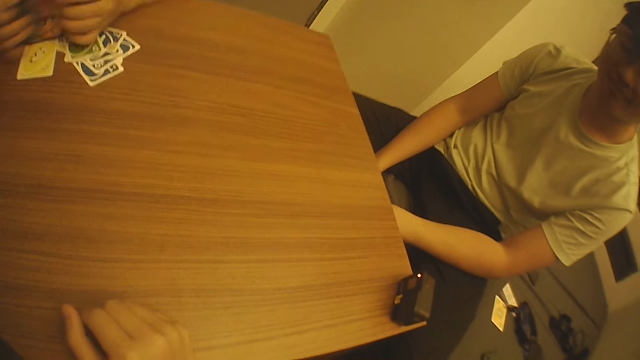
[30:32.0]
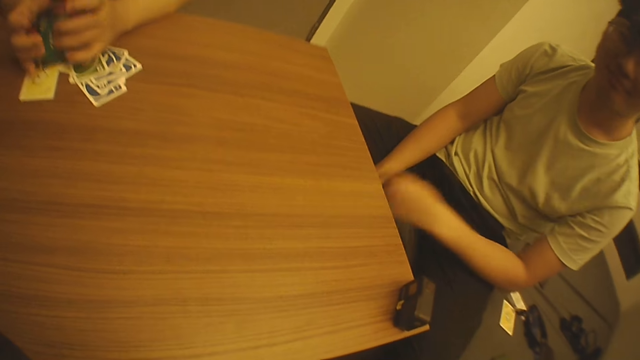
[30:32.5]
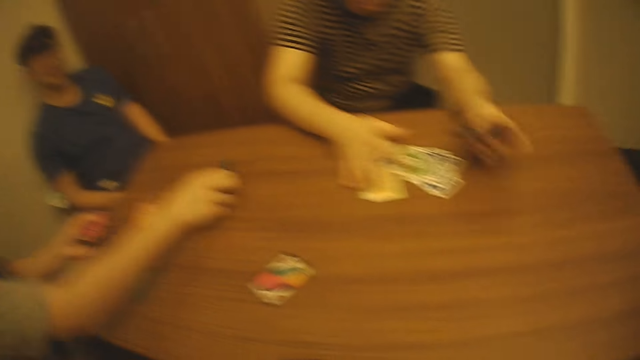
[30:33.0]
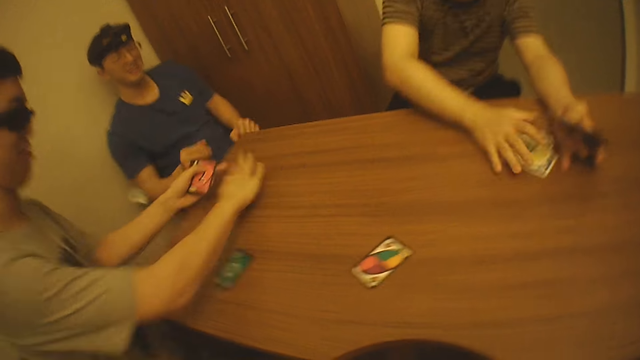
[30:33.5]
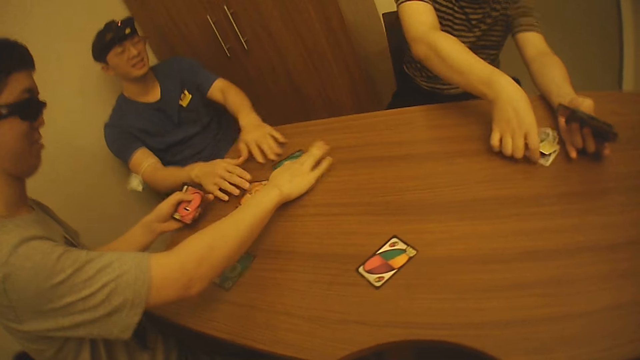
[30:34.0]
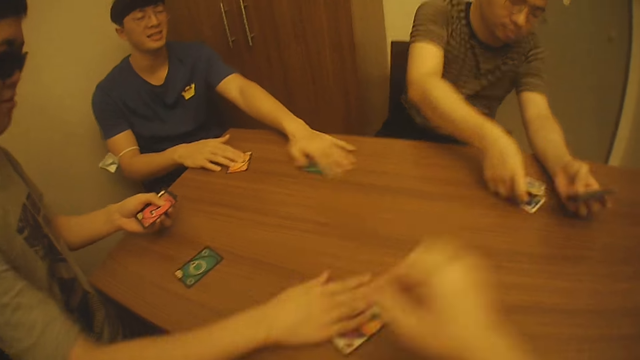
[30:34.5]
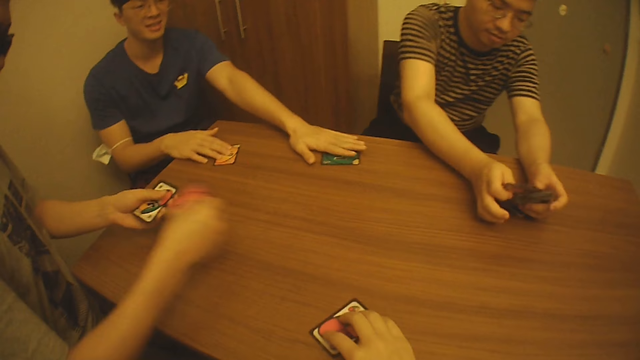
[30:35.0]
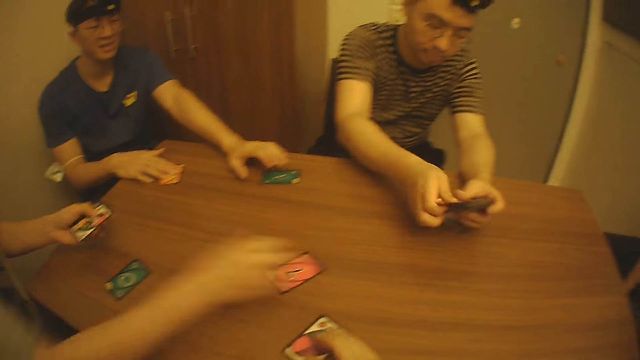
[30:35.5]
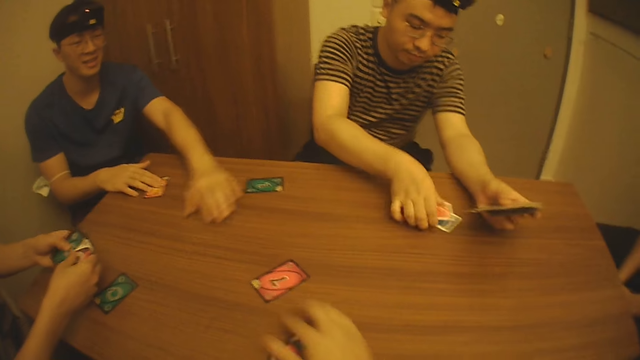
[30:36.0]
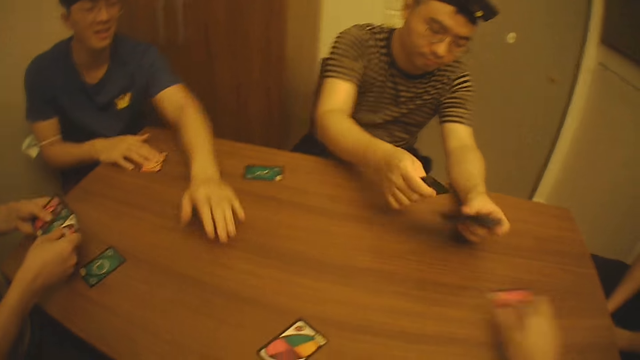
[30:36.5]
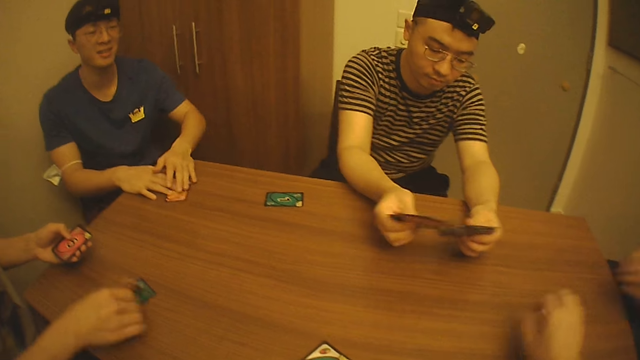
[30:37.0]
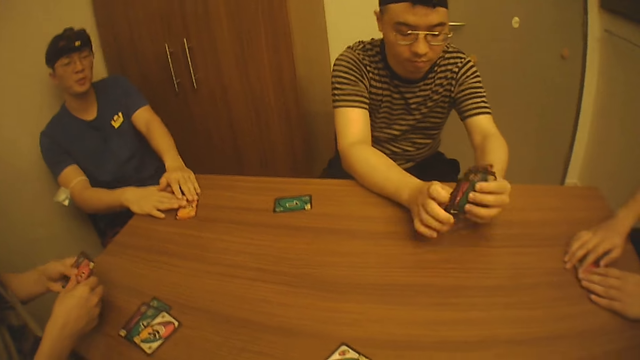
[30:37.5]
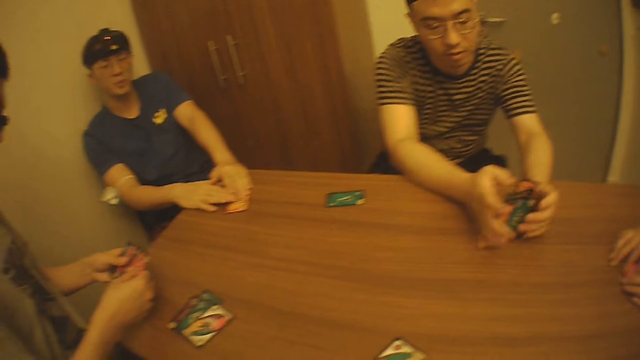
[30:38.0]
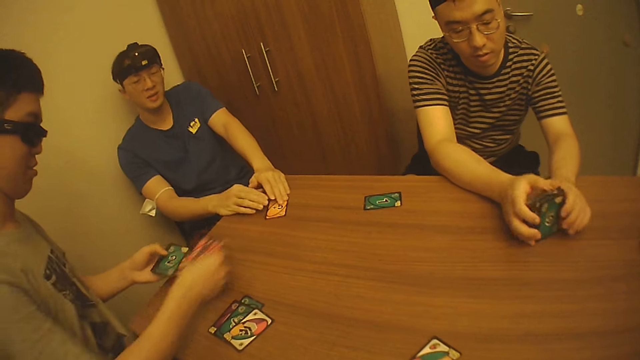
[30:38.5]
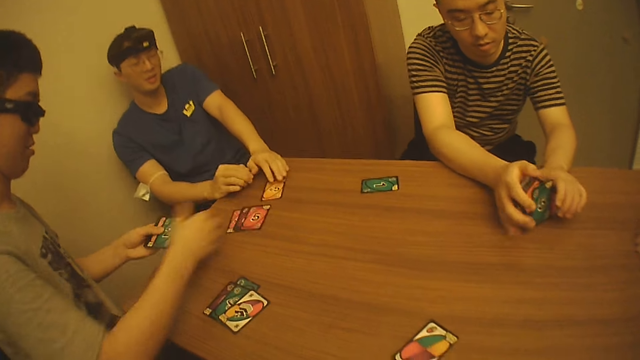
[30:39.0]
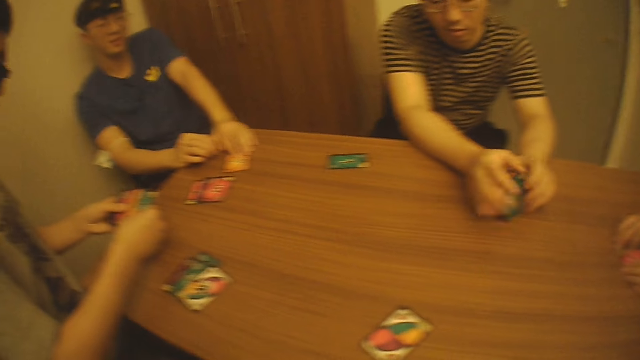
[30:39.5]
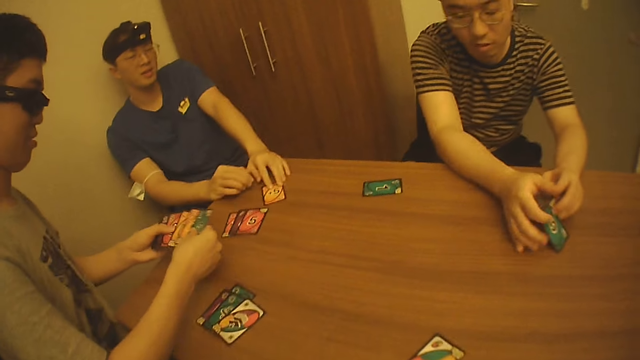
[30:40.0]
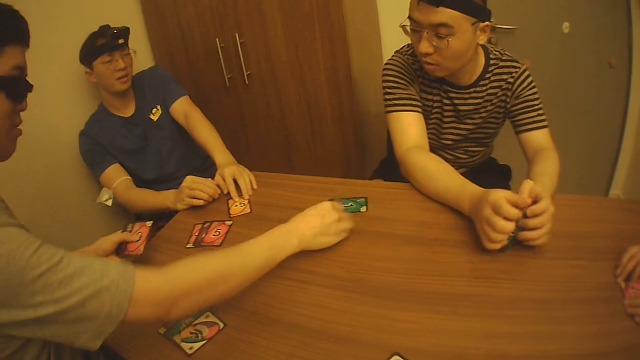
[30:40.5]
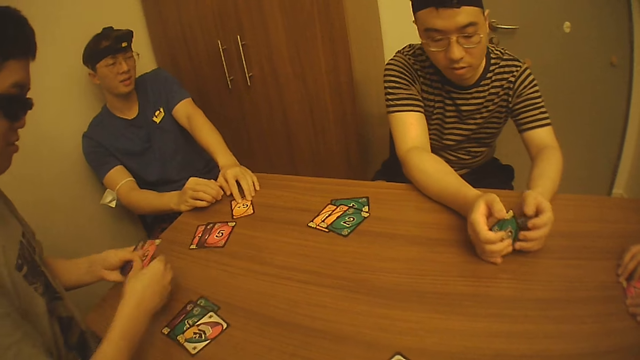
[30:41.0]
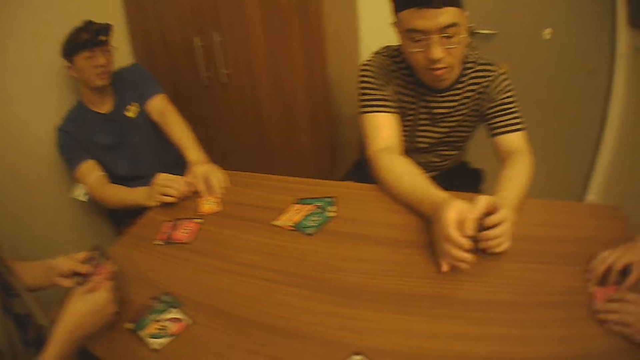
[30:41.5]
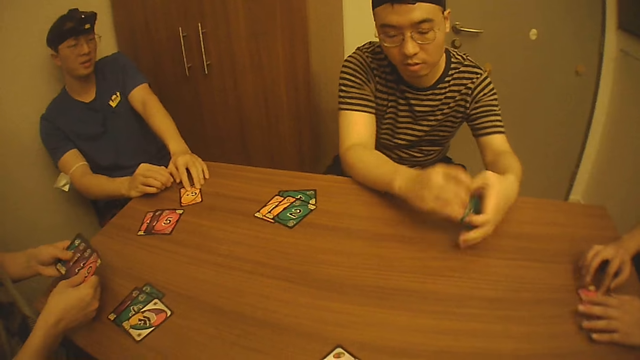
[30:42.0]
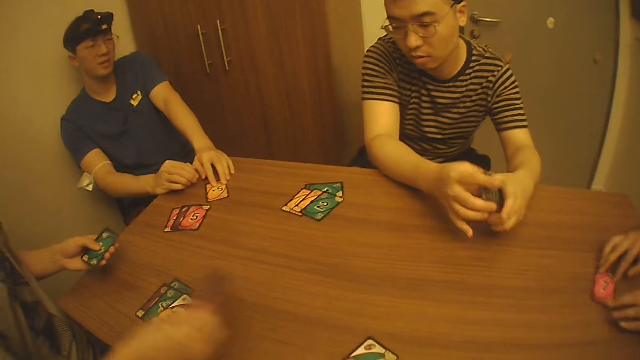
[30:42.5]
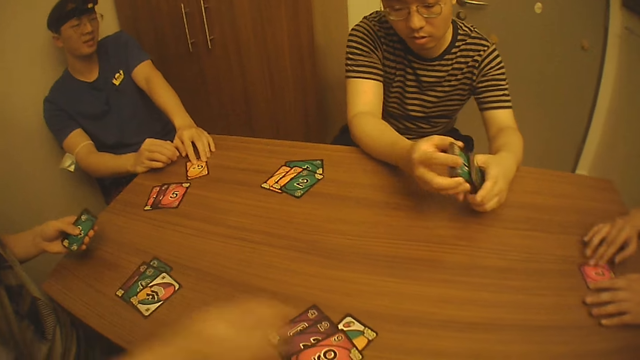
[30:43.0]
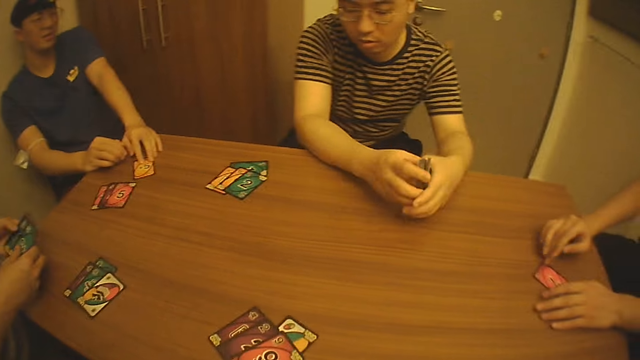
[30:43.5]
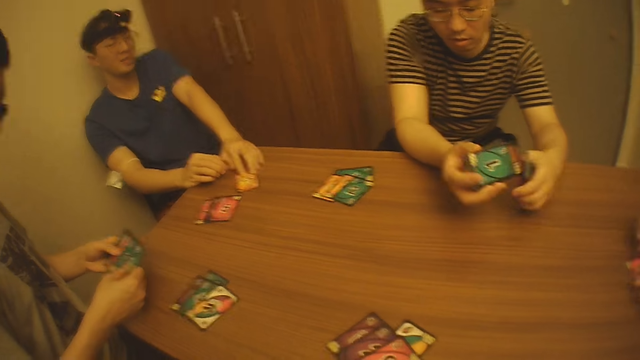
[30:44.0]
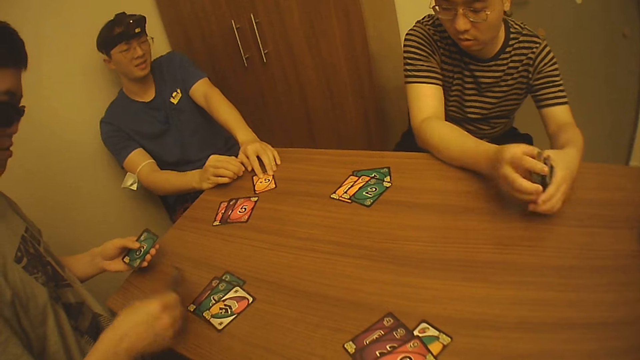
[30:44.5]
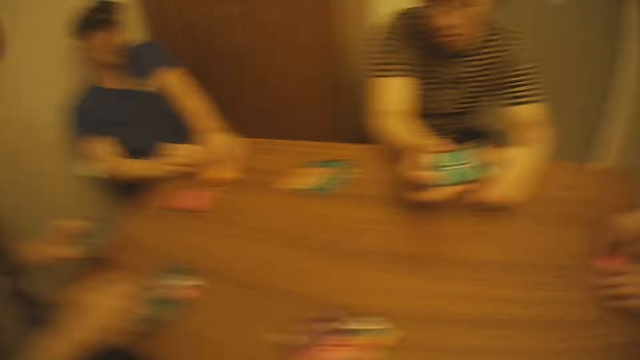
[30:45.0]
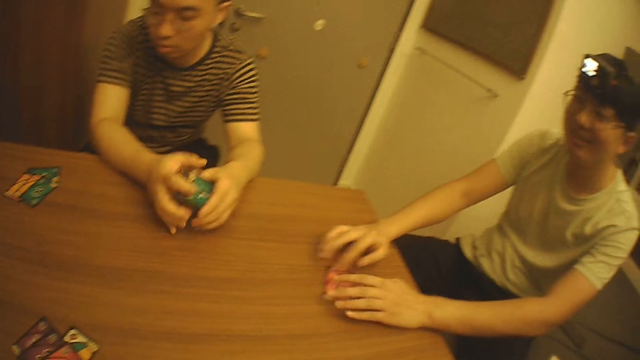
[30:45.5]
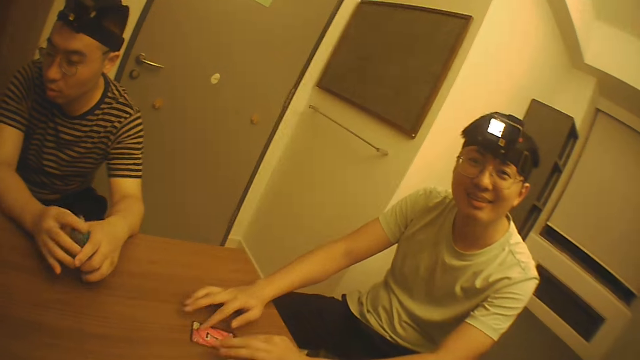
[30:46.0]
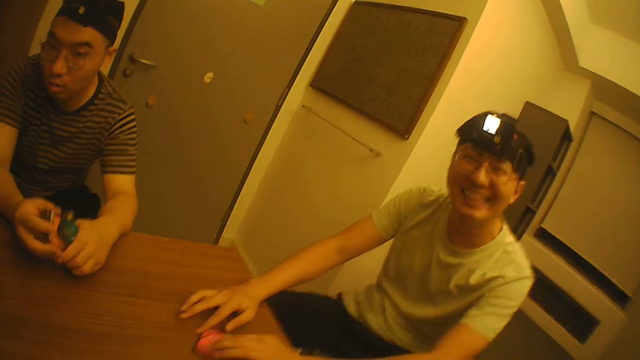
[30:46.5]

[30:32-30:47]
A man serves cards on the table with his hands. Another man adjusts cards on the table with his hands. The camera wearer adjusts a card on the table with his right hand. A third man adjusts cards on the table with his hands. A fourth man shuffles cards on the table with his hands.

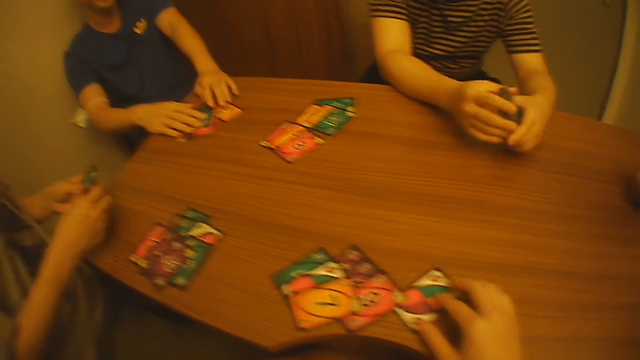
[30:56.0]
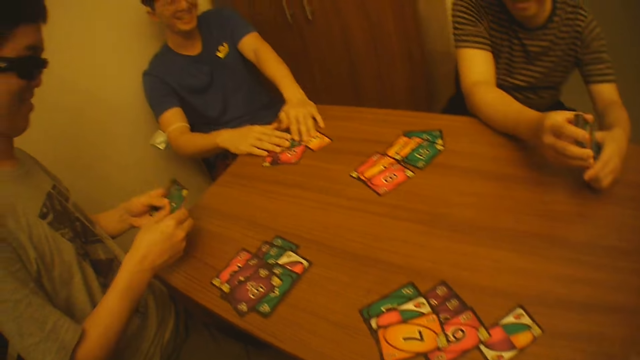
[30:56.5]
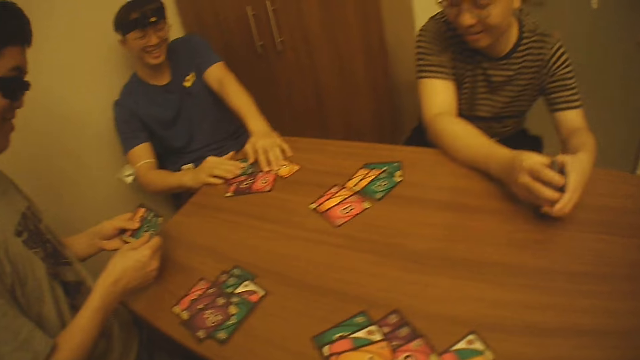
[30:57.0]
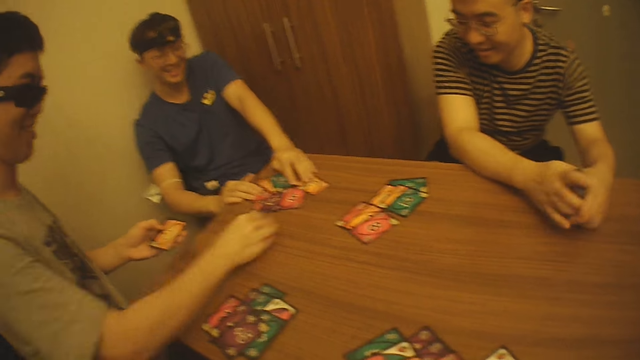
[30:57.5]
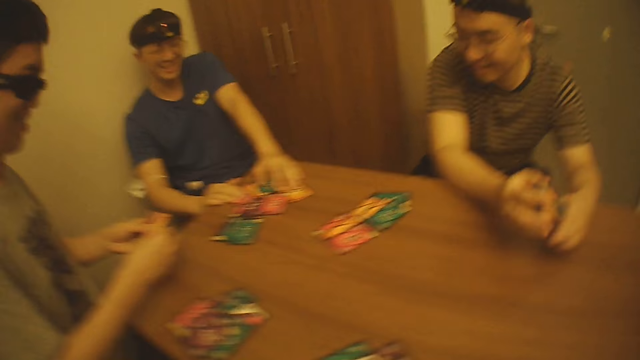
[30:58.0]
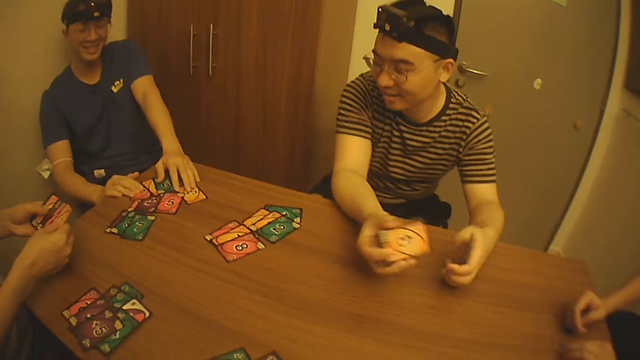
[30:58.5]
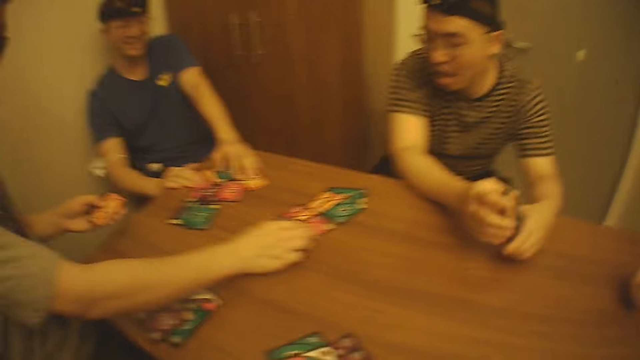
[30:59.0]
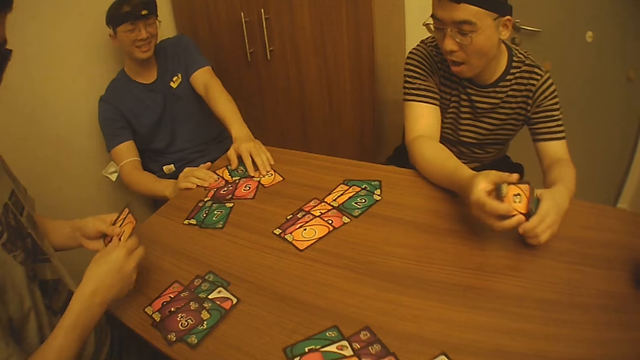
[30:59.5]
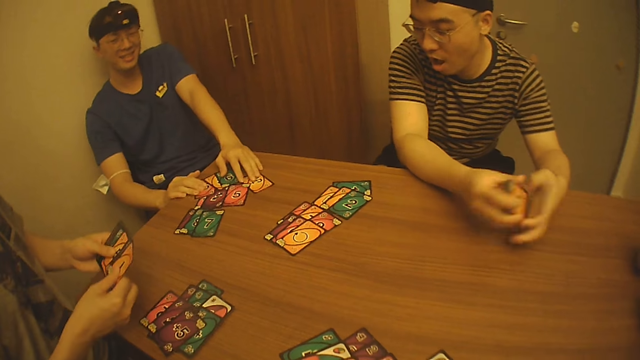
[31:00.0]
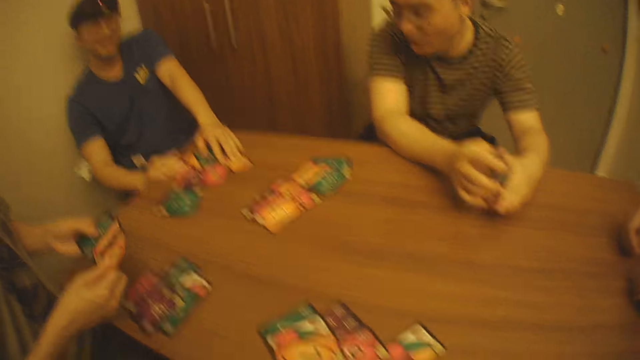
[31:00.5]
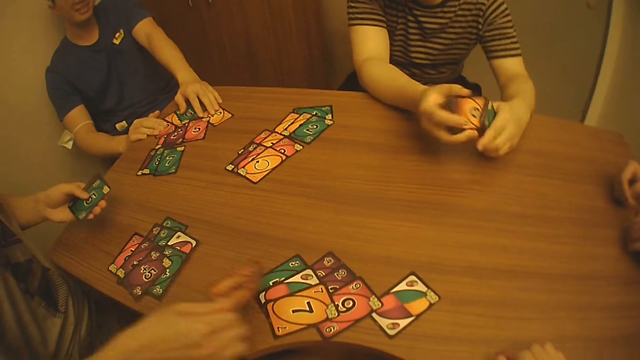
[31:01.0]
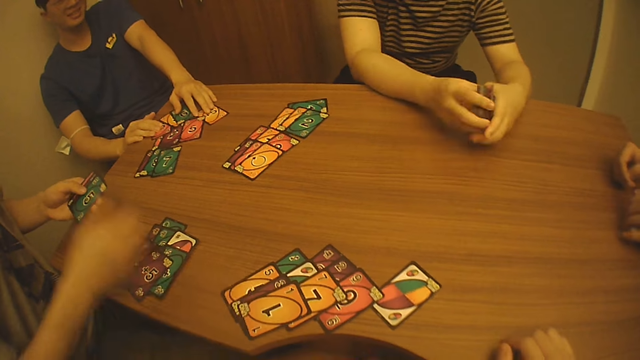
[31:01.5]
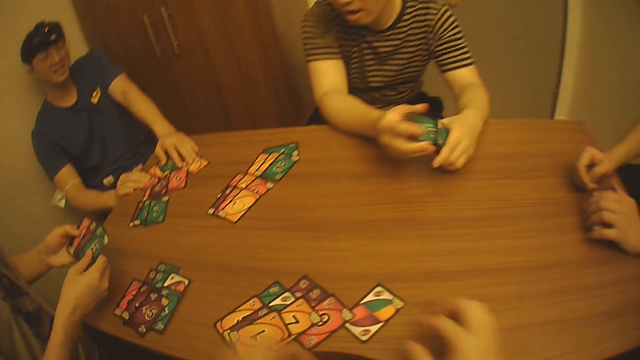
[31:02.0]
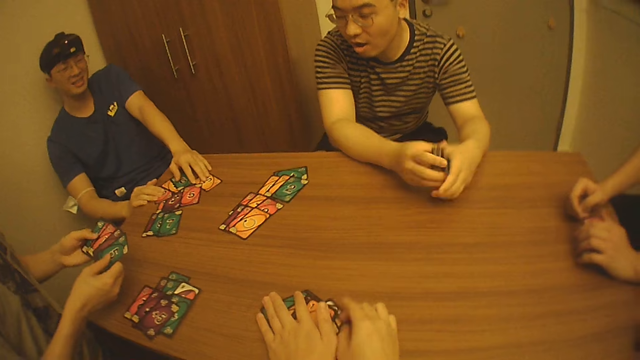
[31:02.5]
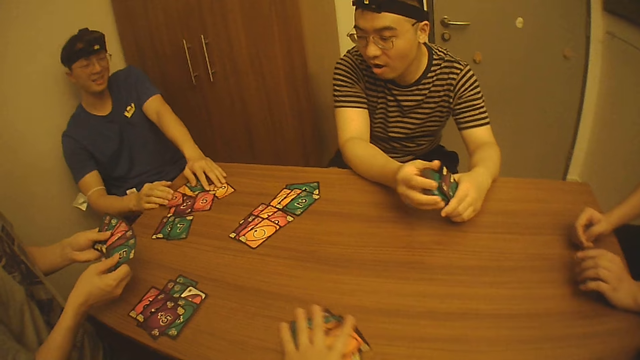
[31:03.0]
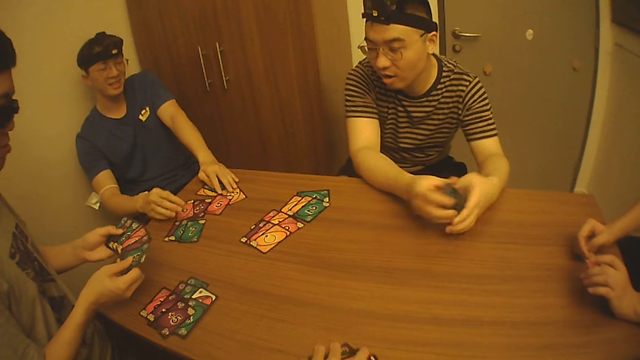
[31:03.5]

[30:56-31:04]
The camera wearer picks cards from the table with his hands.
